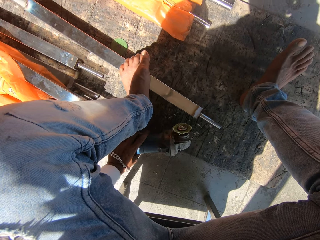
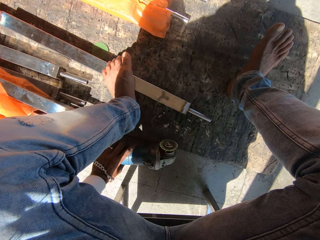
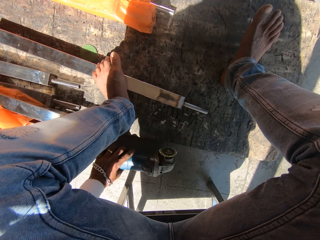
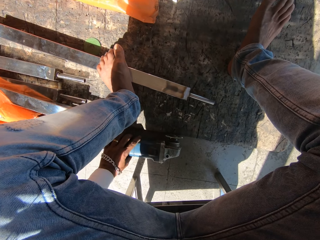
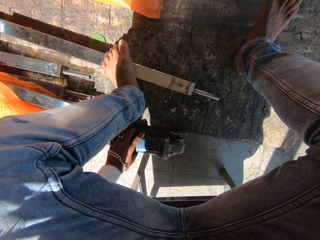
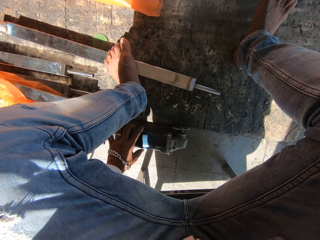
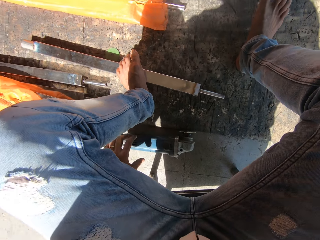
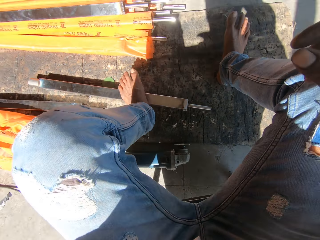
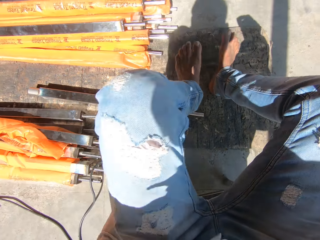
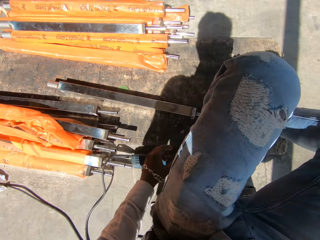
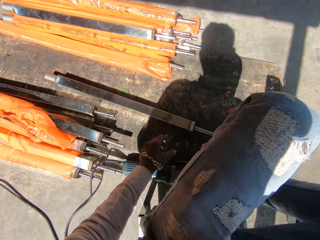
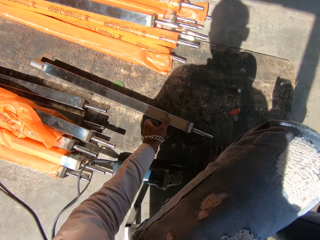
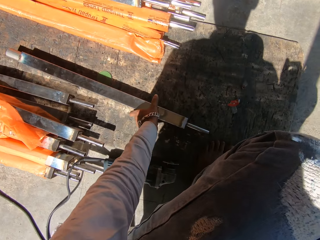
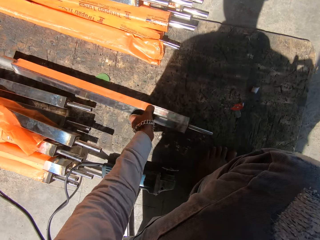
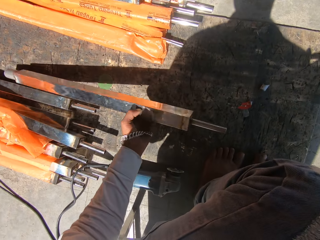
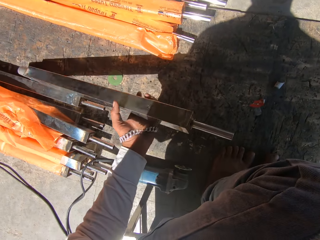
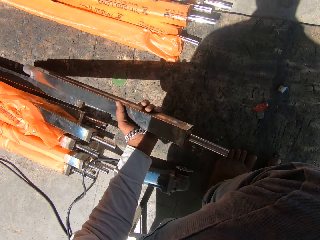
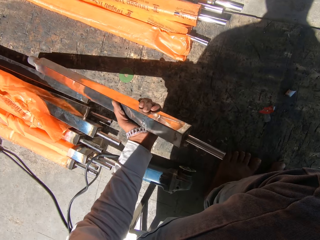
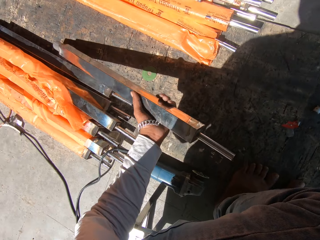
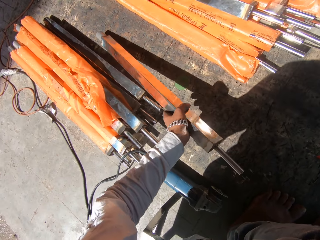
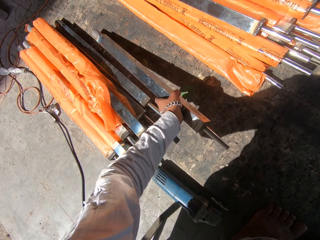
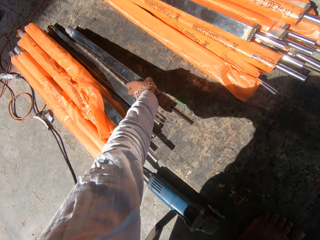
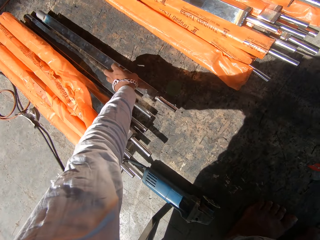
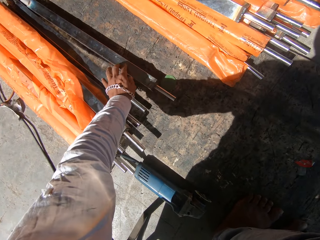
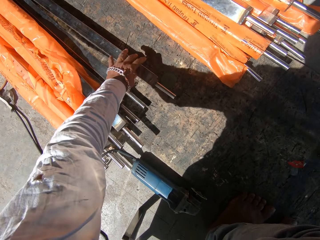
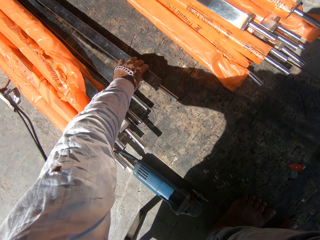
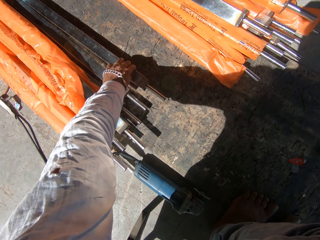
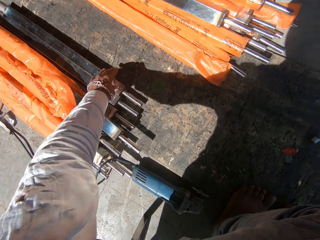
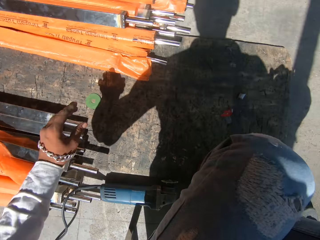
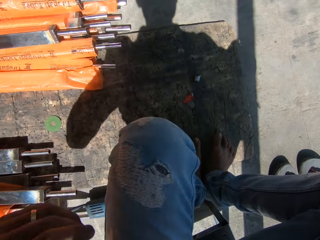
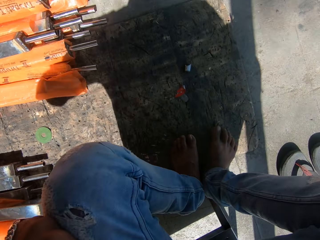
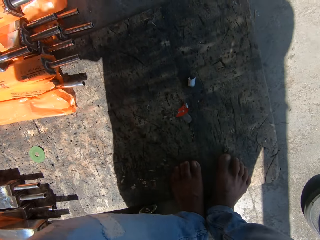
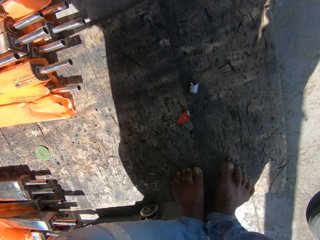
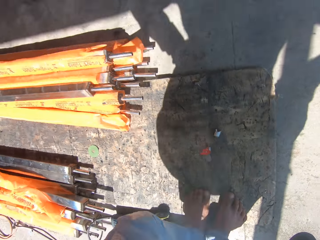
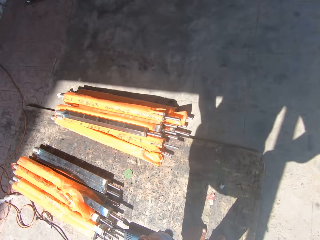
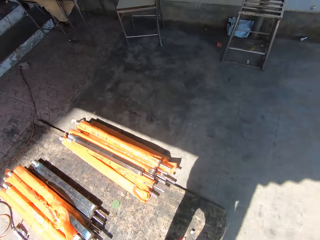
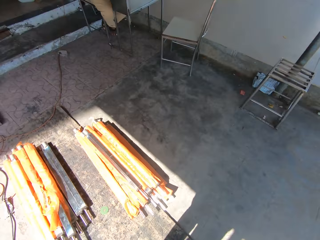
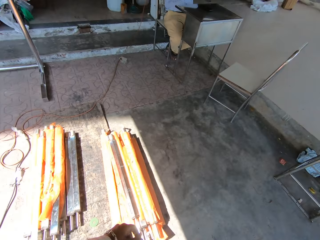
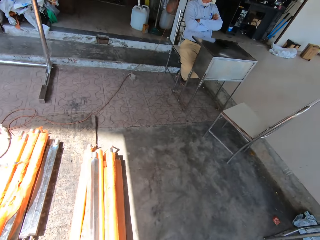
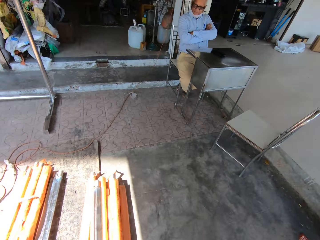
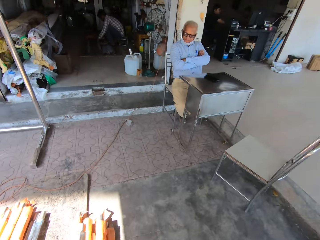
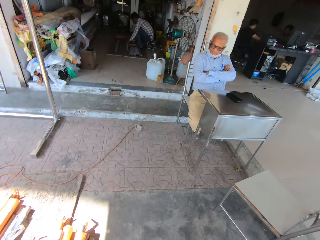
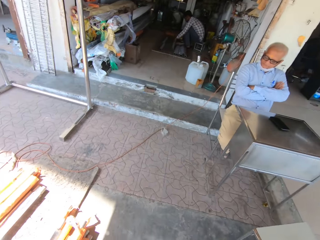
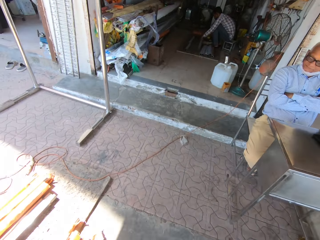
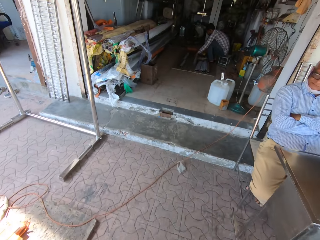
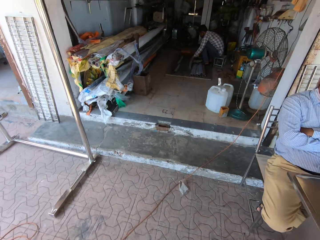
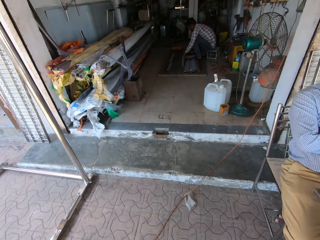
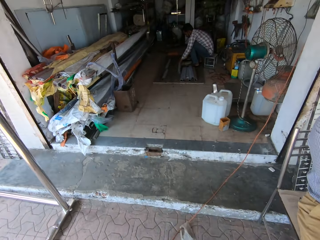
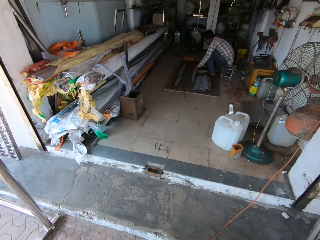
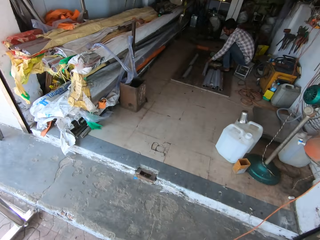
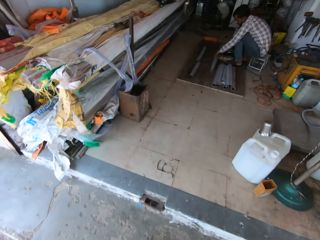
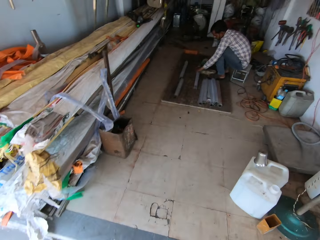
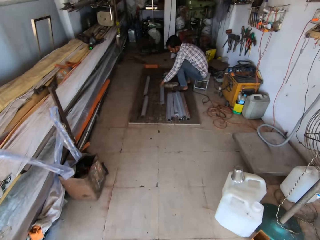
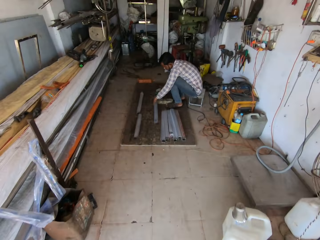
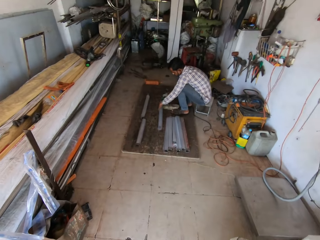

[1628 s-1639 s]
The camera wearer picks up the aluminum rail from the ground. He drops the aluminum rail on the ground with his left hand and moves the aluminum rail on the ground with his left hand. He stands up and walks towards the store.

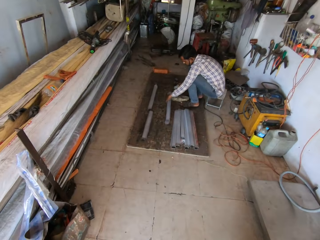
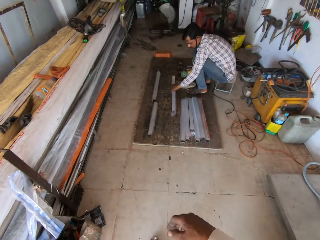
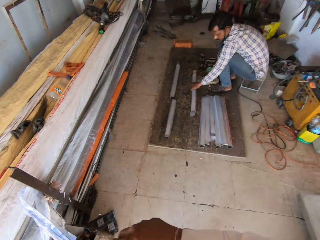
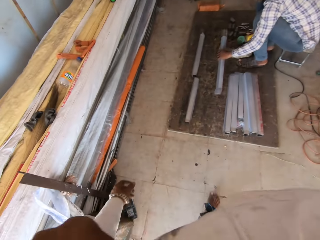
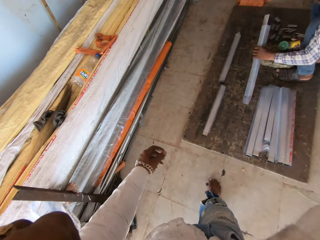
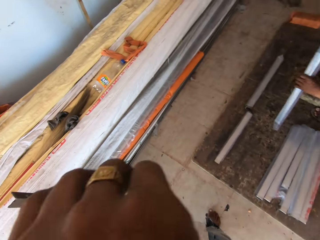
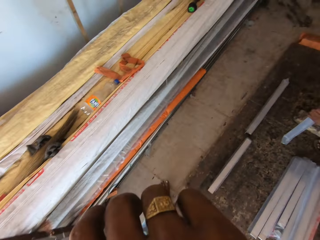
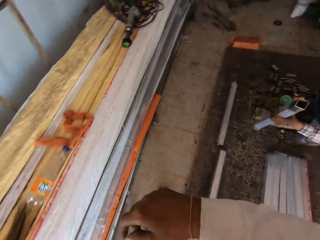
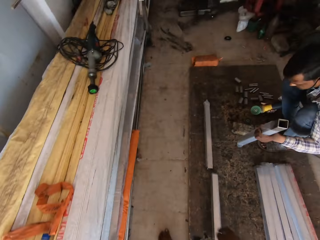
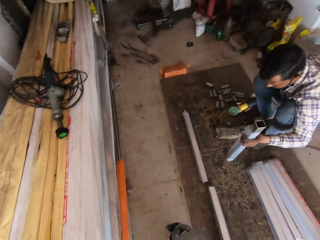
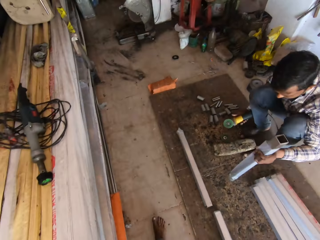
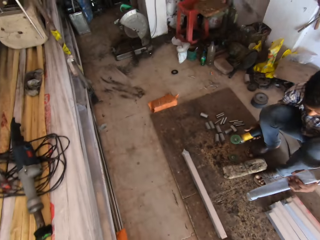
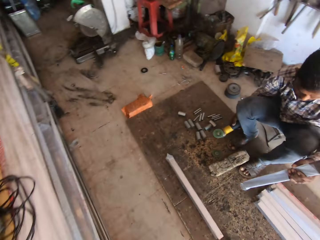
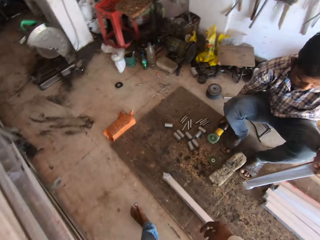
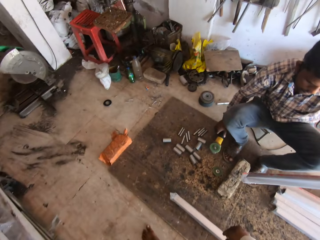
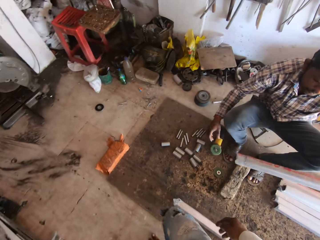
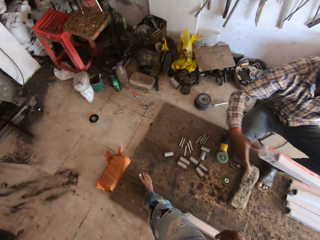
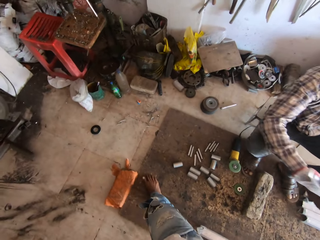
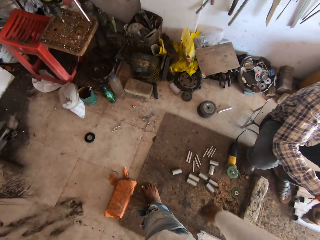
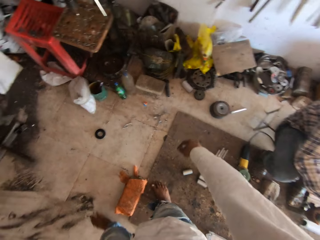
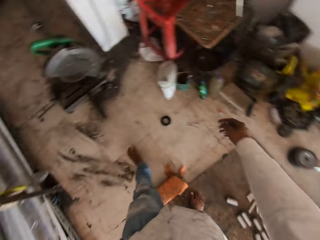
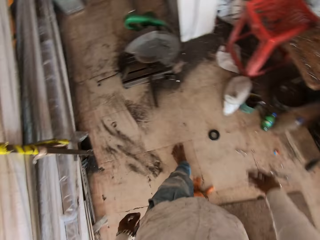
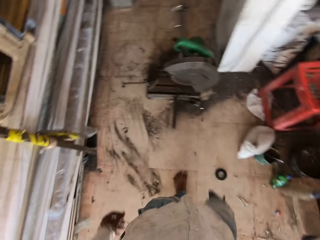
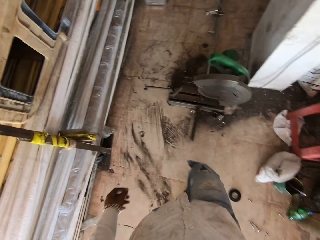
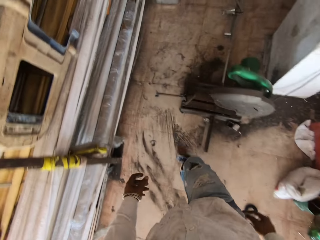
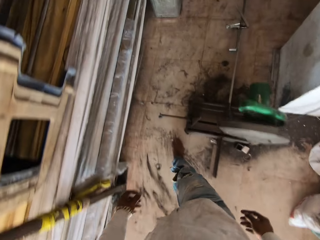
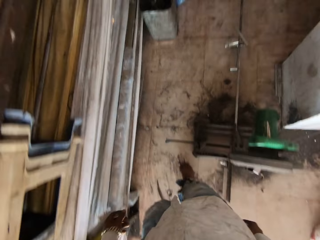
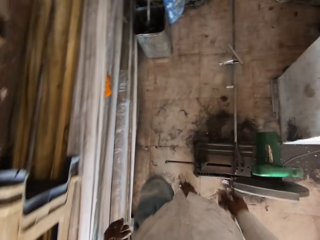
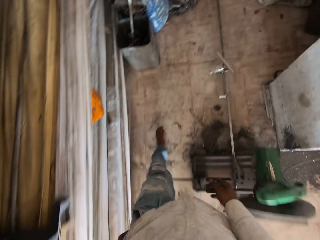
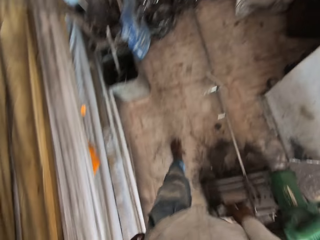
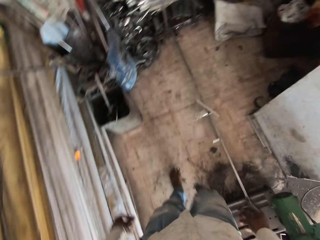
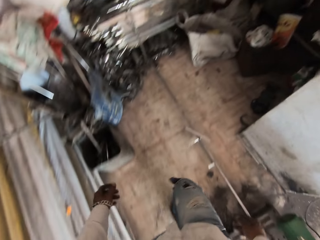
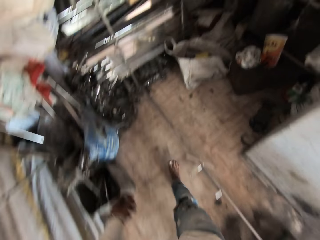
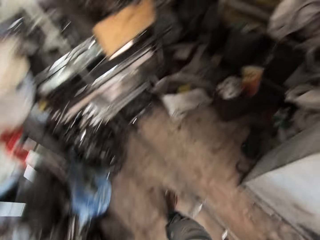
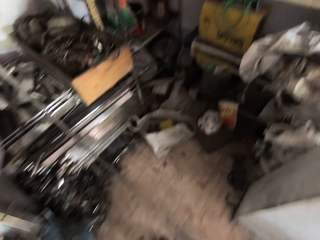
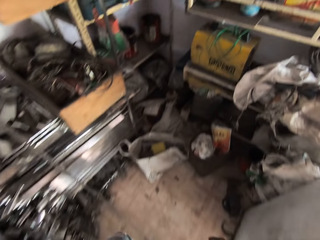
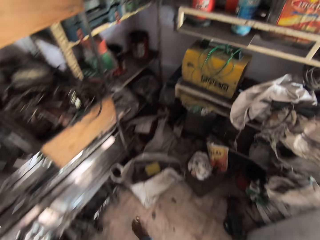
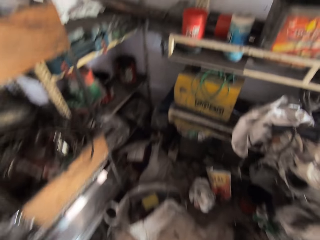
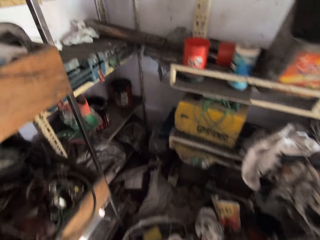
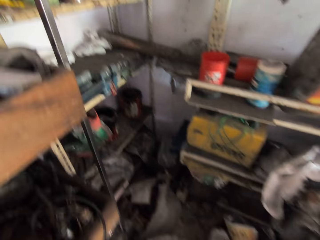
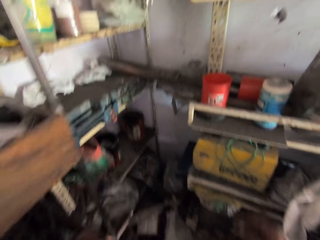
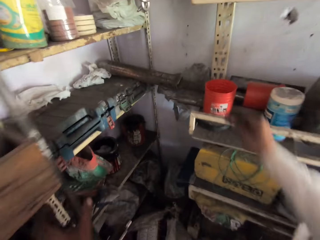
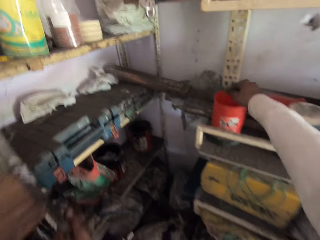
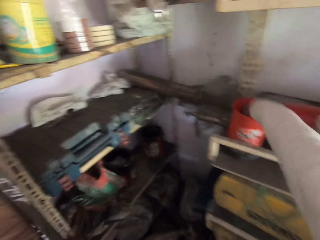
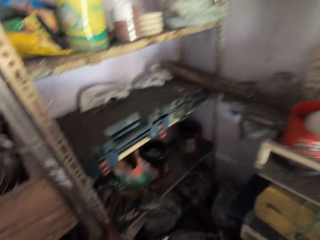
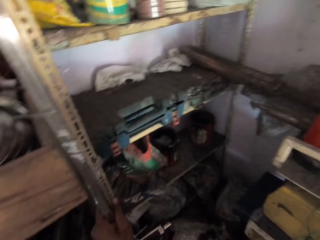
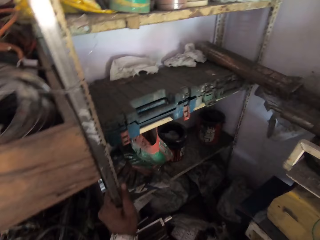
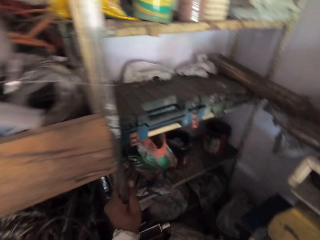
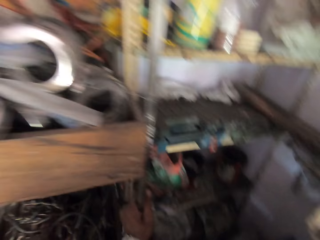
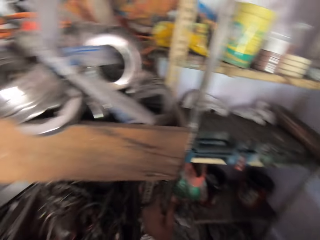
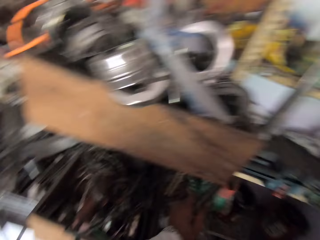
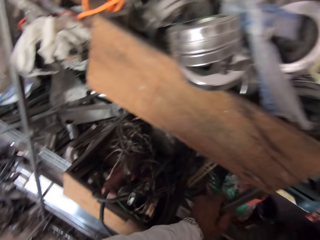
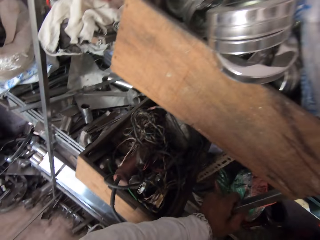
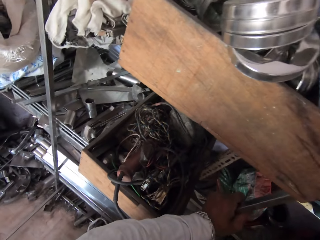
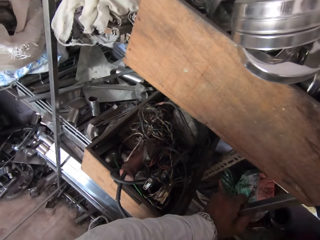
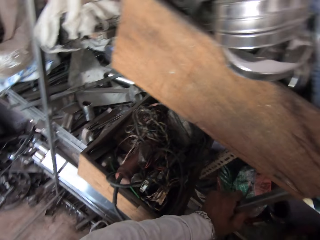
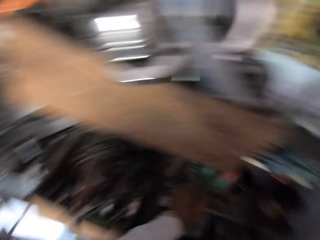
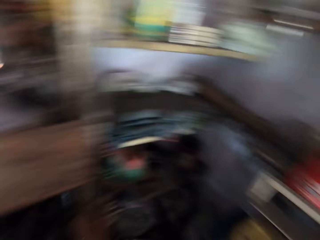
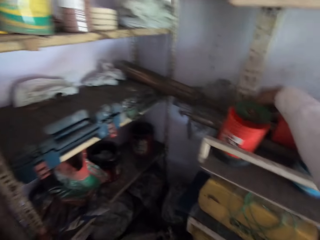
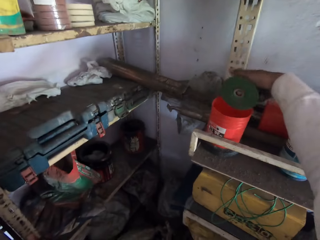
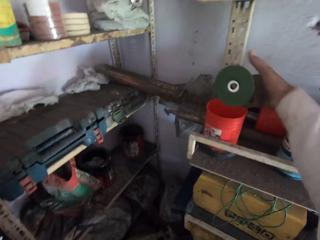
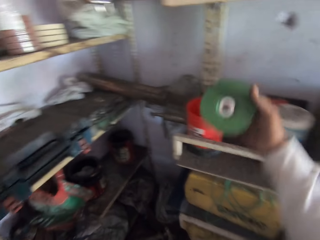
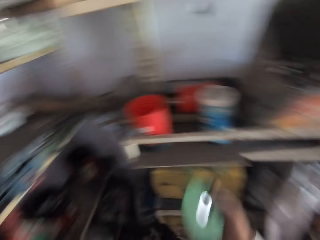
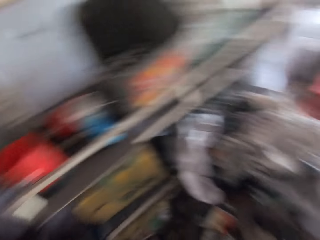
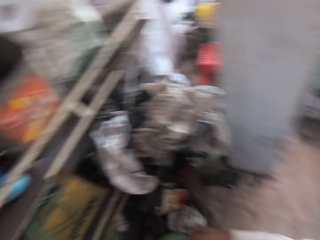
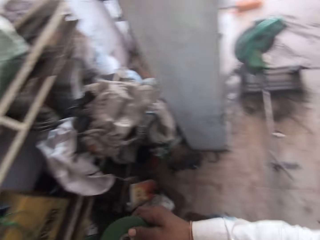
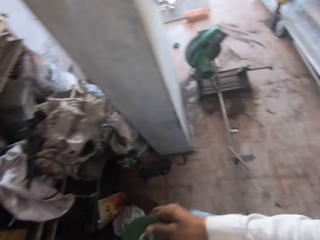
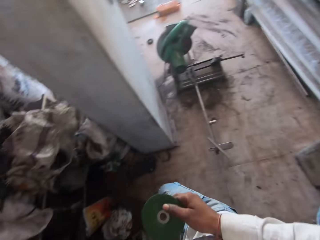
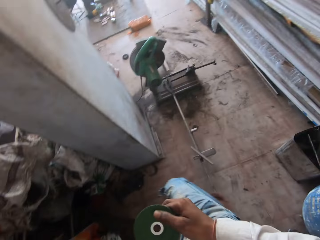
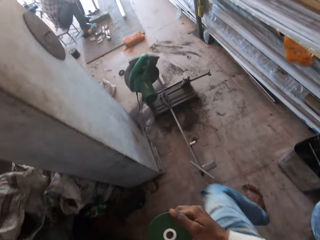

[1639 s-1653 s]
A man takes a metal tube from a plank with his left hand. The man places his right hand on the metal tube in his left hand. The camera wearer places his left hand on a trolley. He places a rubber roll in a container with his right hand. He places his right hand into the can. He turns around the shelves. He takes a grinder disc from the container with his right hand. He walks towards the metal.
